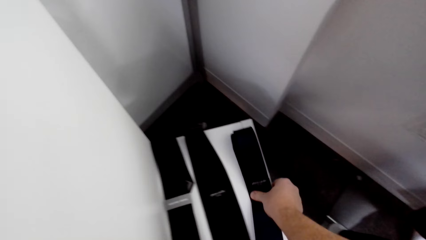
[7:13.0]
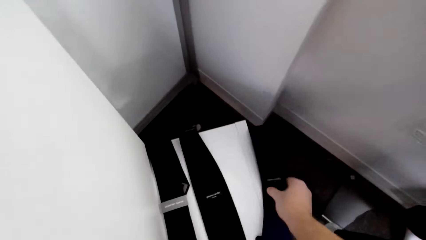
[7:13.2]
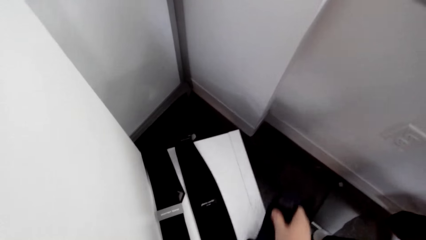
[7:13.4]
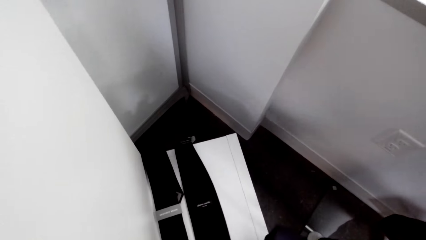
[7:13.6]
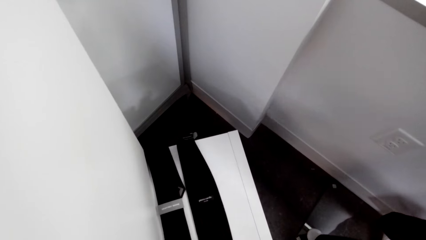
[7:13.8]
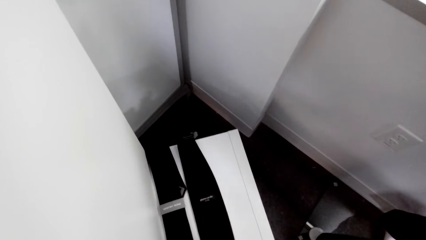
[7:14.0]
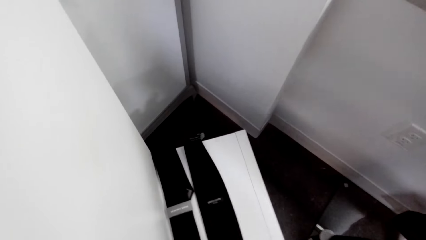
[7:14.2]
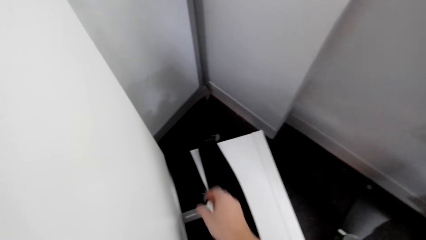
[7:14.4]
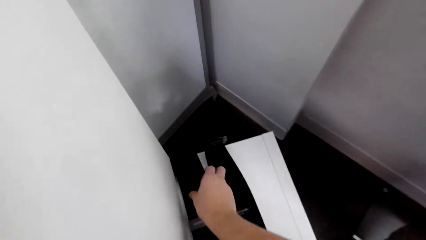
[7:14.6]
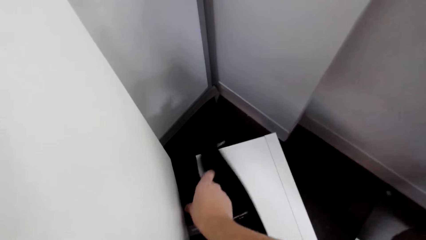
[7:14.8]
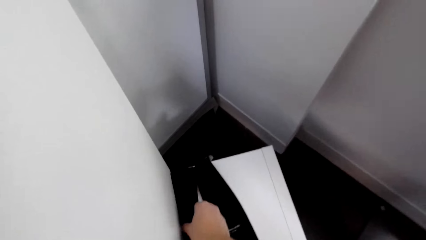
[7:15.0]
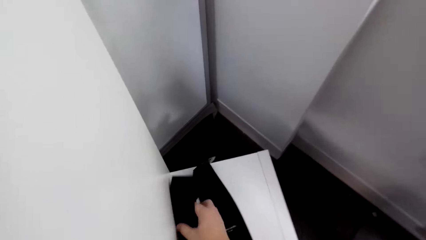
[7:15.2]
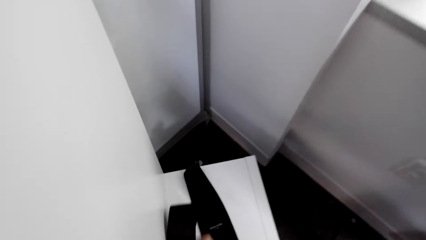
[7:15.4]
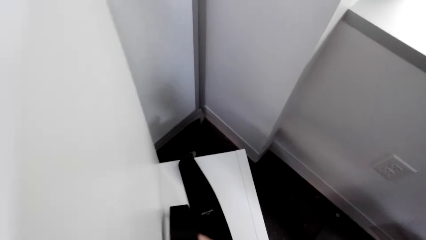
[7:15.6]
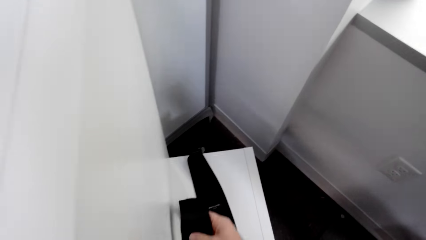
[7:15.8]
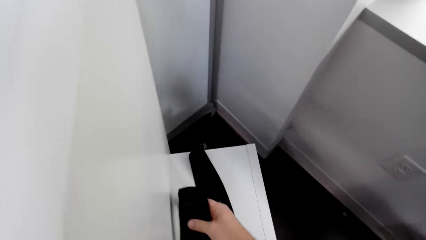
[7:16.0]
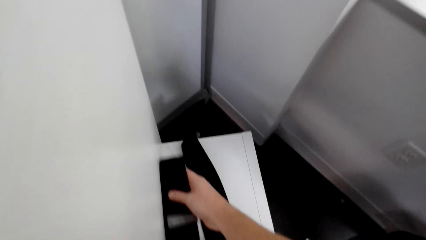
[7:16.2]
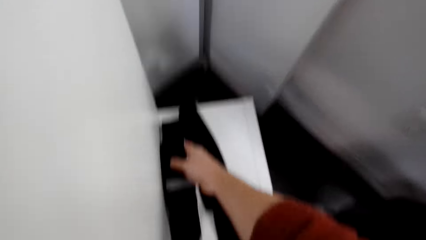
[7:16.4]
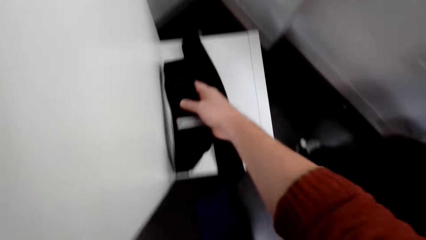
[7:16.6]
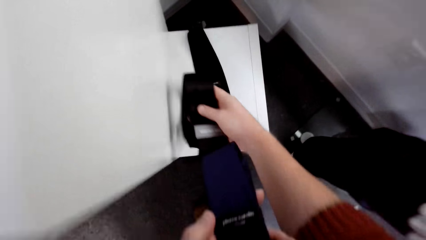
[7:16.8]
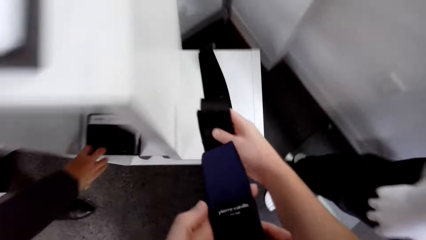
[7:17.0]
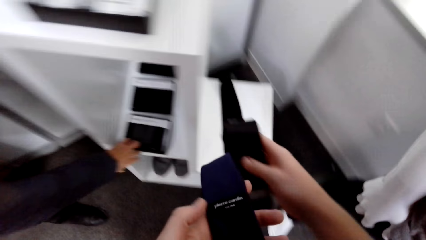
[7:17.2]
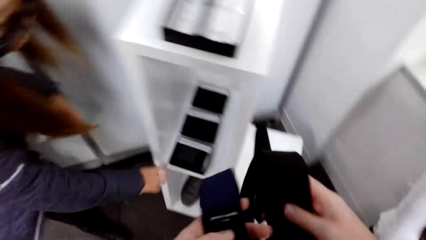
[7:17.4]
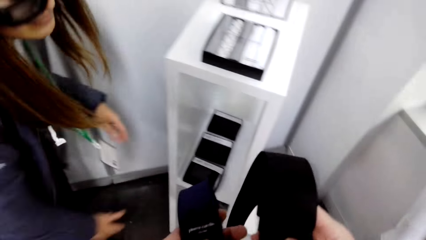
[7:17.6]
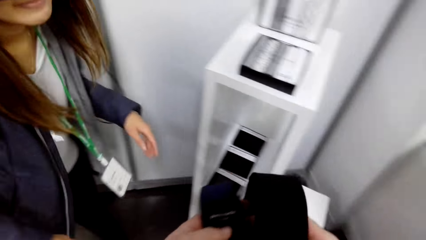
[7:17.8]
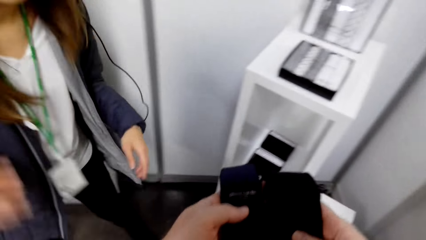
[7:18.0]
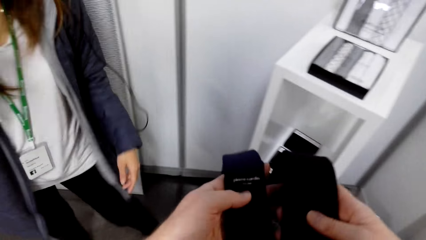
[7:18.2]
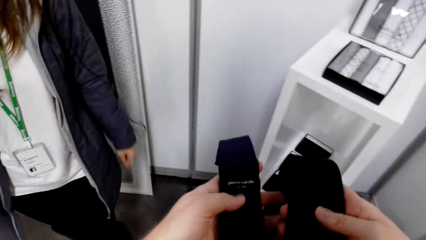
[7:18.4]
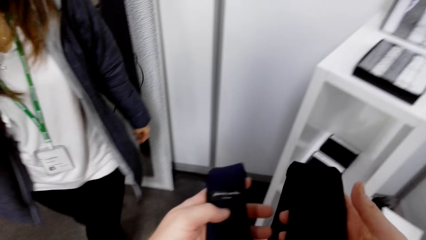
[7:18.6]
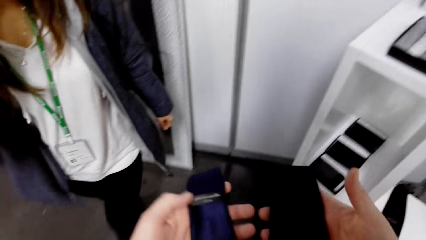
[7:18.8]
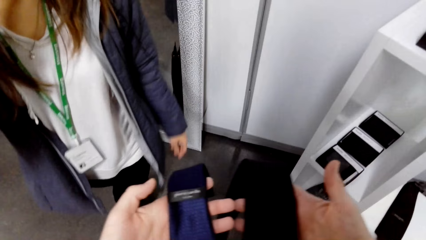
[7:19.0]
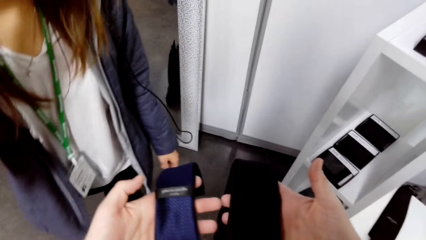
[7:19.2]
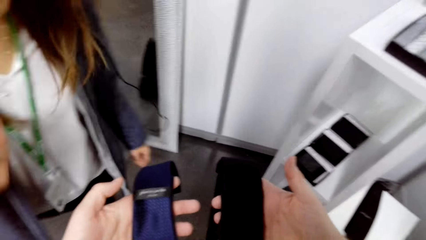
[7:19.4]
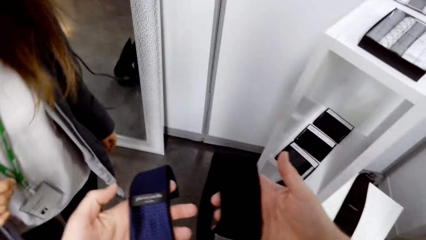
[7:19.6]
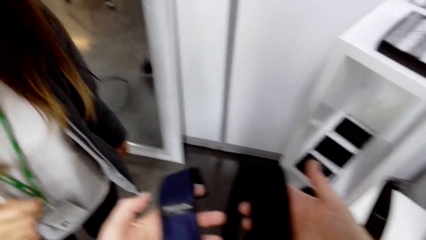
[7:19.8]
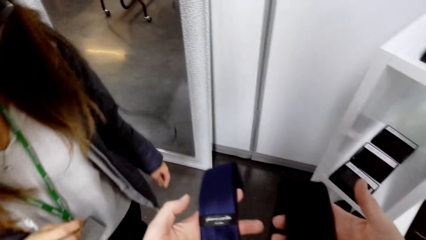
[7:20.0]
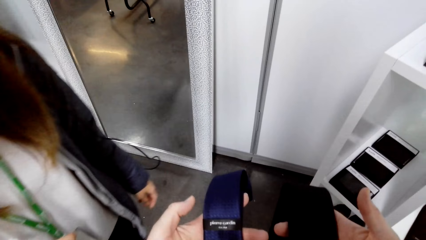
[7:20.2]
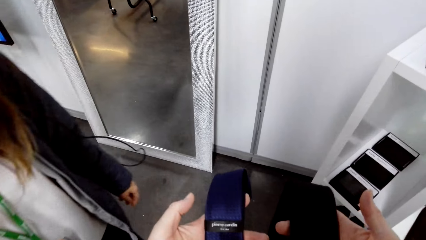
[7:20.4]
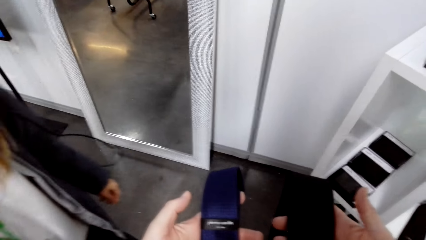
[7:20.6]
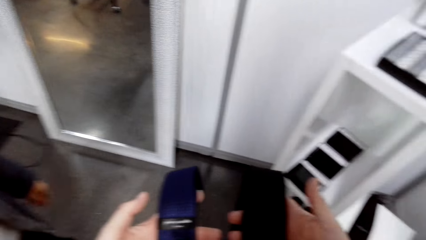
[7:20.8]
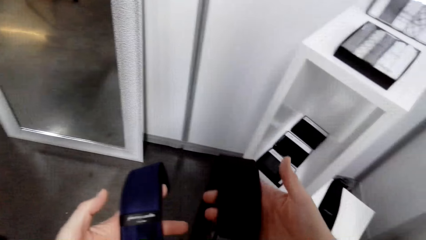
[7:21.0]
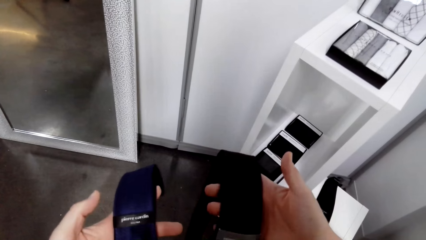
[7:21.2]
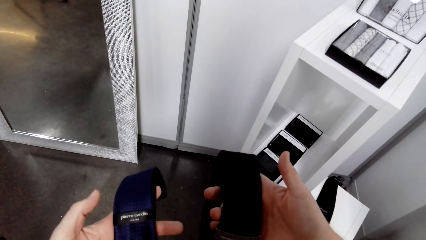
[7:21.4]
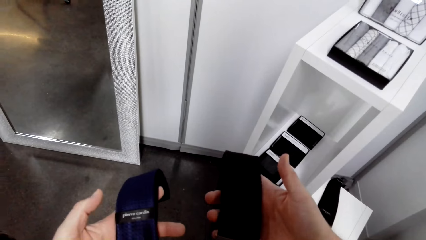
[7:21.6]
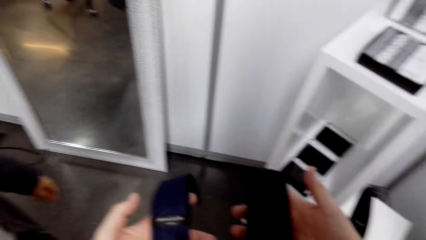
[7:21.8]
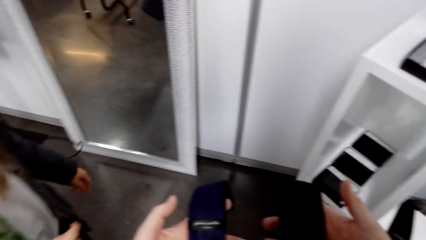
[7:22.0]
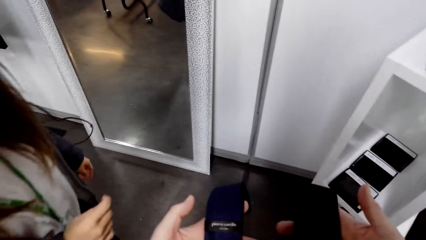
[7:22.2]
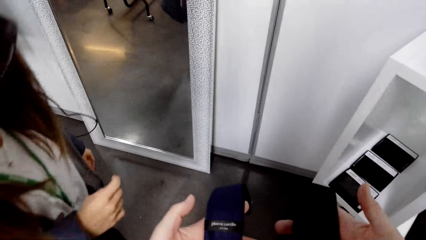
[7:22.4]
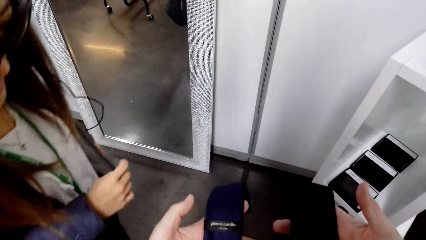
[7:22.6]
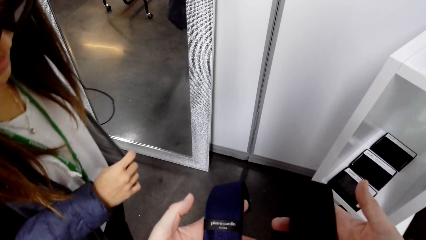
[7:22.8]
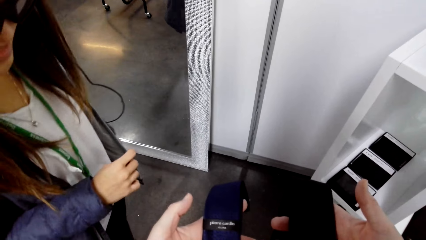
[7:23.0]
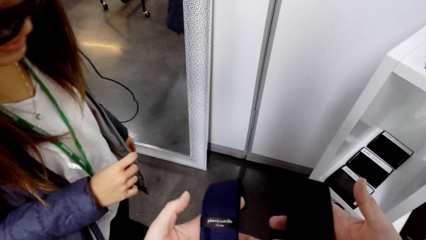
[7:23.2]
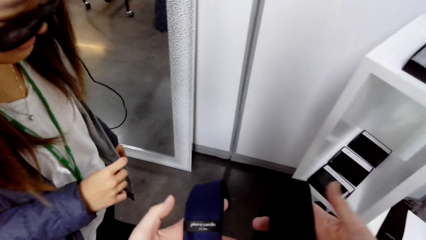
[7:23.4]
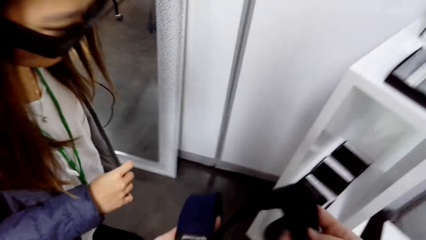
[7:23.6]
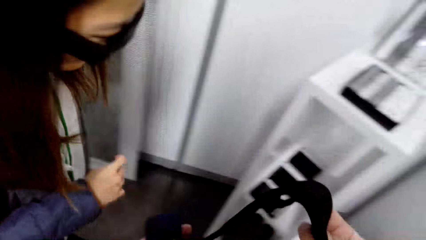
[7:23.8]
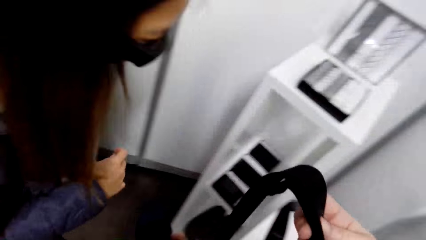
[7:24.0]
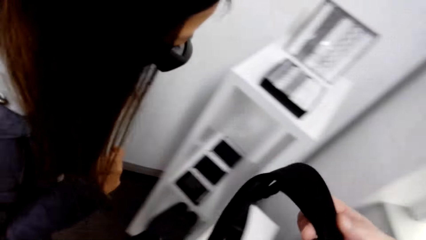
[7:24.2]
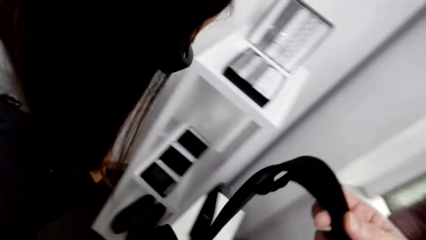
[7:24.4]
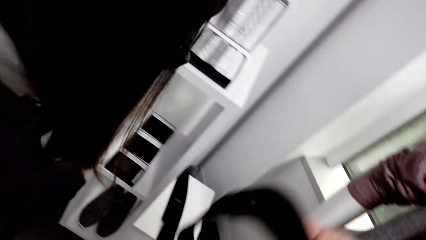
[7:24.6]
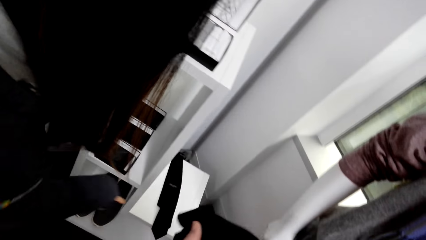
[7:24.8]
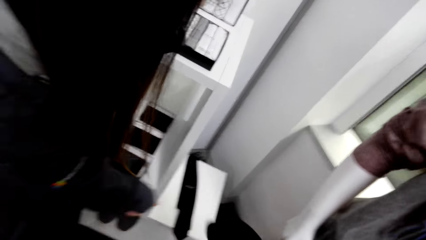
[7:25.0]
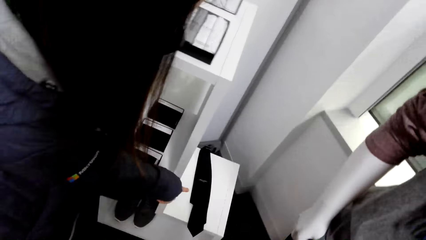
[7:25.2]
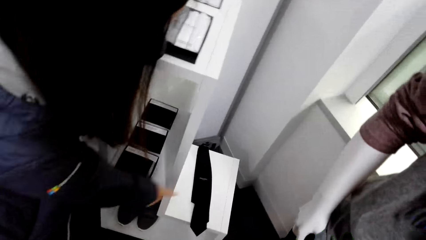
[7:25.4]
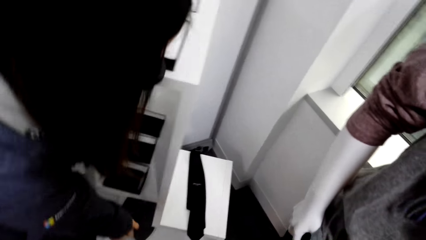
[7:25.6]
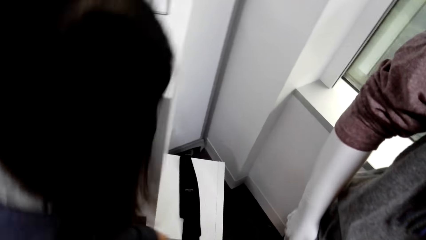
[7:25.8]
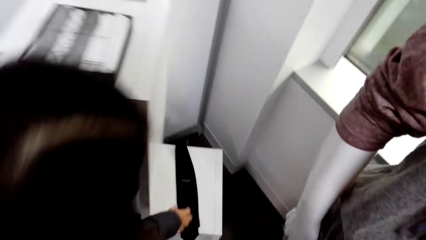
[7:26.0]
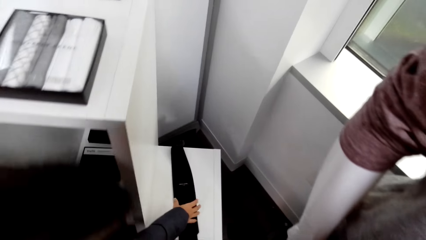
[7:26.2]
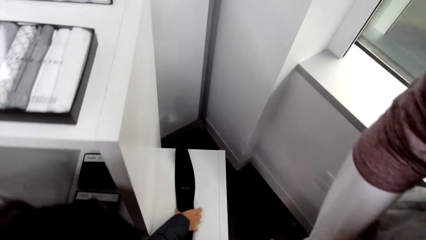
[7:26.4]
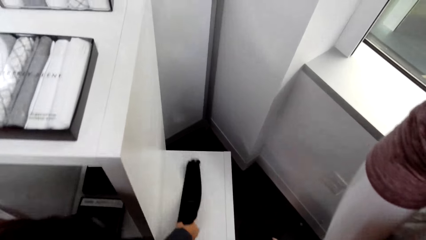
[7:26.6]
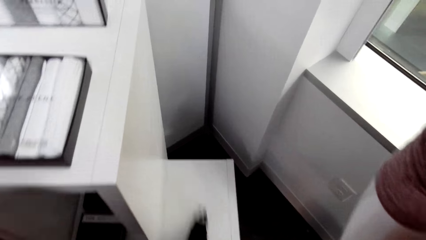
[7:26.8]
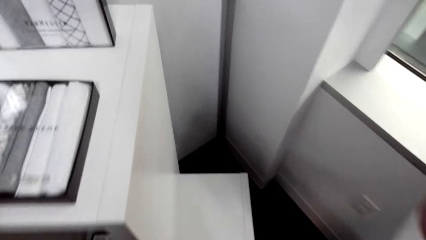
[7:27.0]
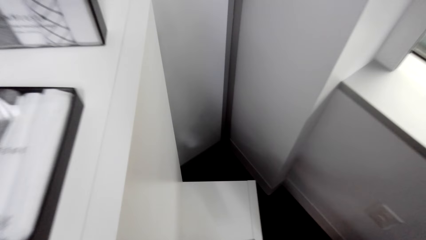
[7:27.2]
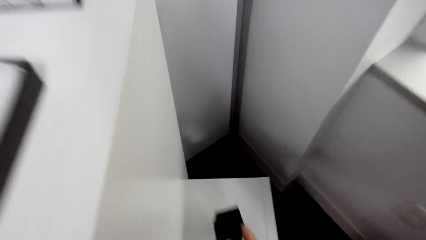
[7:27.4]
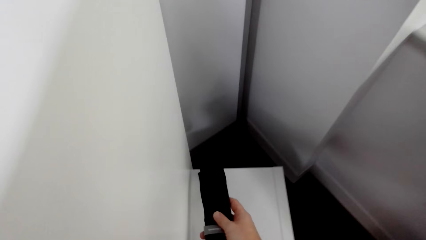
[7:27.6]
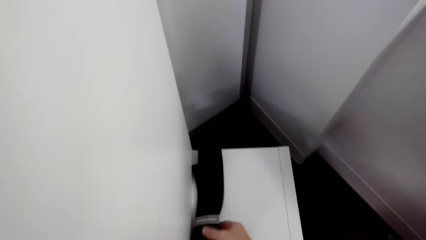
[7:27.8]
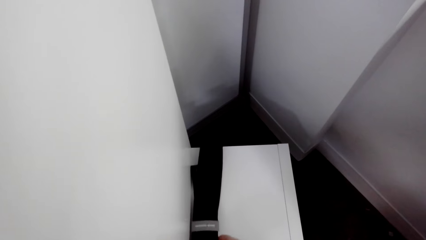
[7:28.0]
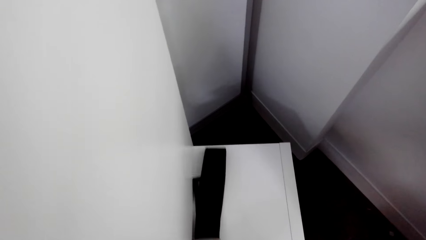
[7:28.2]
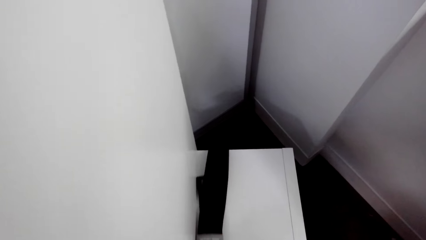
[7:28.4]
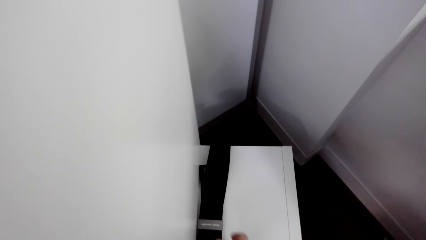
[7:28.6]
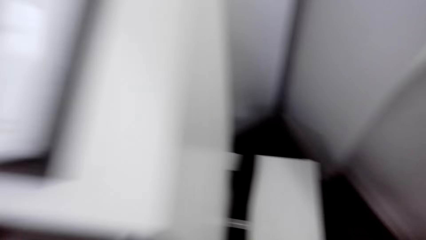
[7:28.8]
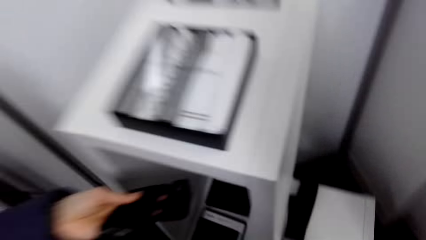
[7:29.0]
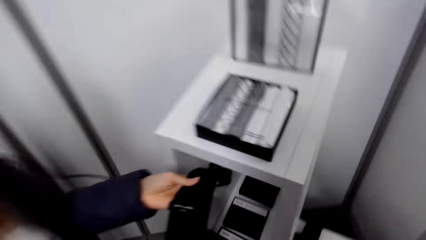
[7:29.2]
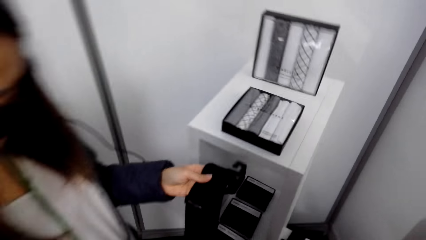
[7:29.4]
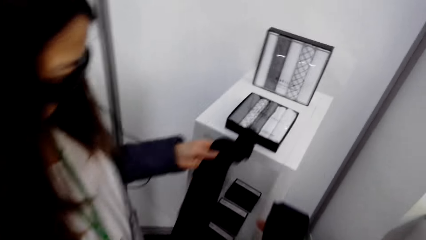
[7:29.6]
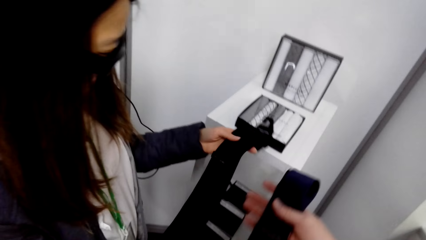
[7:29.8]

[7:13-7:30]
The camera wearer picks up the ties. A woman puts the wallet box in the shelf. The woman picks up the tie. The camera wearer puts the tie down.
